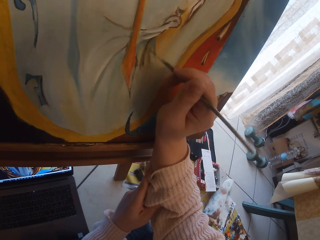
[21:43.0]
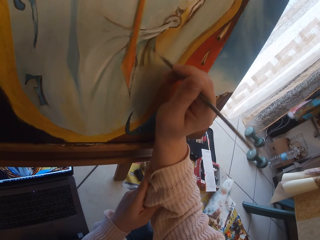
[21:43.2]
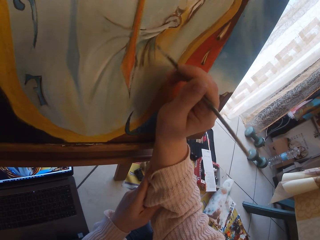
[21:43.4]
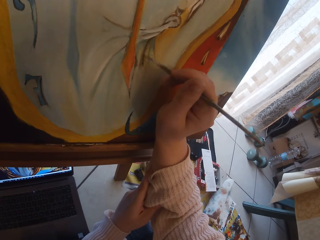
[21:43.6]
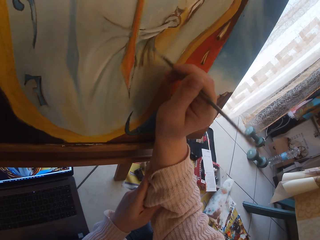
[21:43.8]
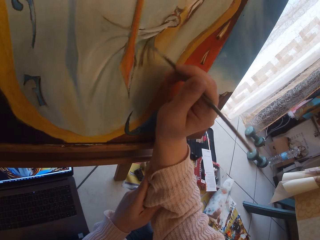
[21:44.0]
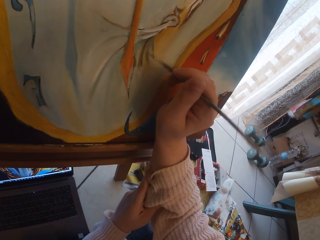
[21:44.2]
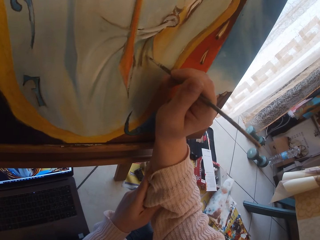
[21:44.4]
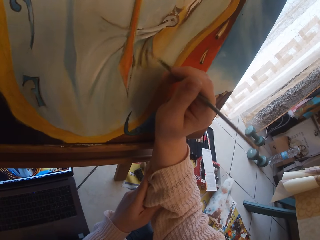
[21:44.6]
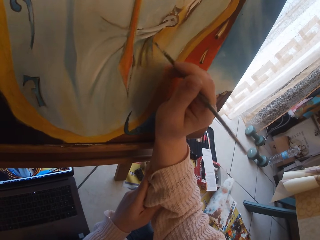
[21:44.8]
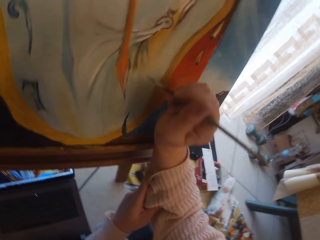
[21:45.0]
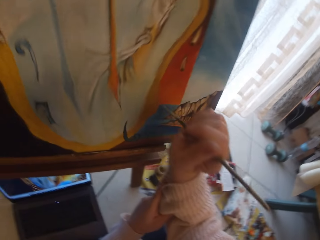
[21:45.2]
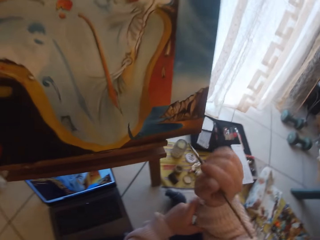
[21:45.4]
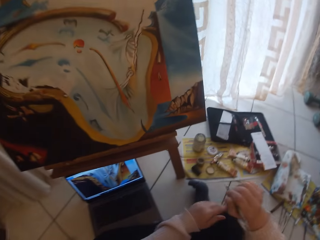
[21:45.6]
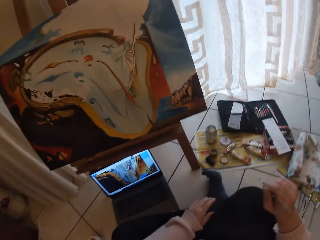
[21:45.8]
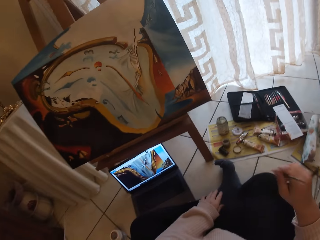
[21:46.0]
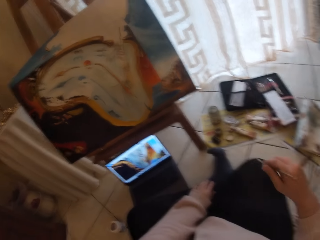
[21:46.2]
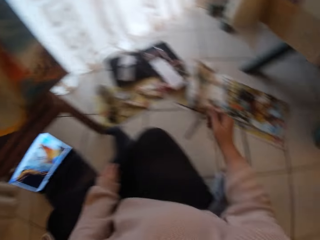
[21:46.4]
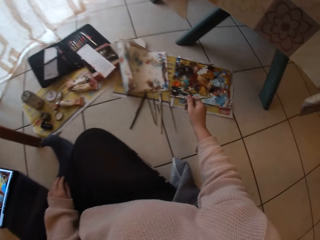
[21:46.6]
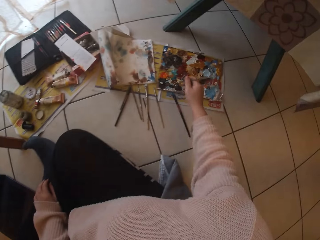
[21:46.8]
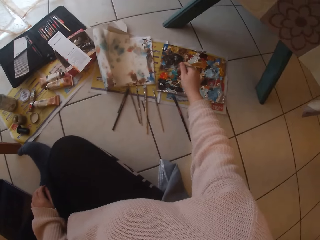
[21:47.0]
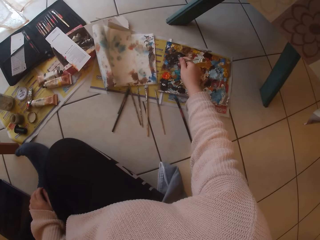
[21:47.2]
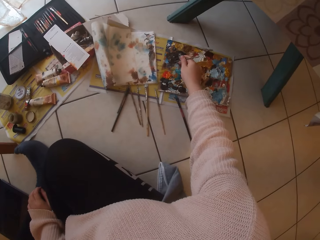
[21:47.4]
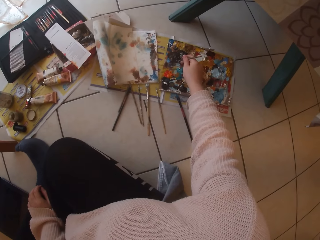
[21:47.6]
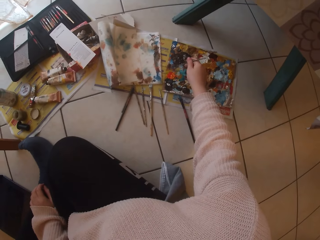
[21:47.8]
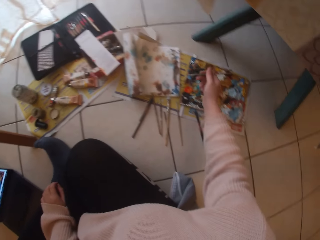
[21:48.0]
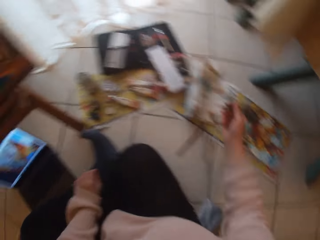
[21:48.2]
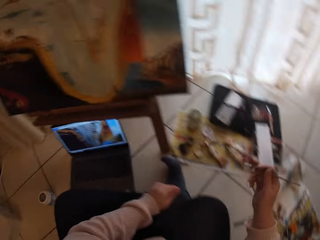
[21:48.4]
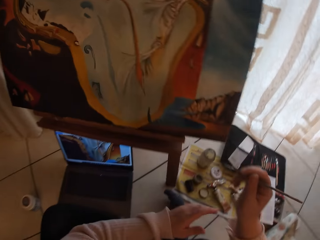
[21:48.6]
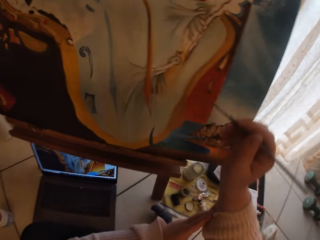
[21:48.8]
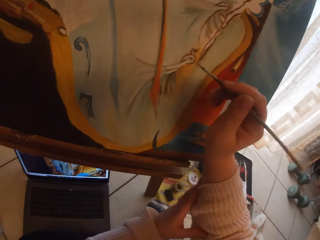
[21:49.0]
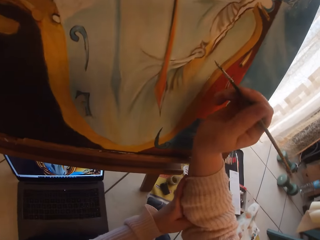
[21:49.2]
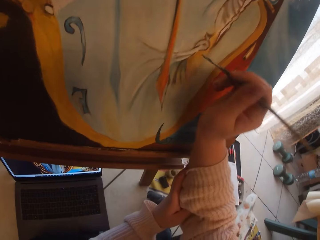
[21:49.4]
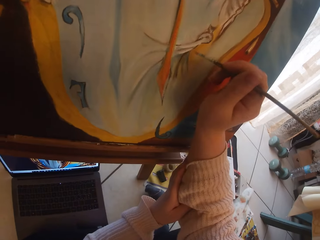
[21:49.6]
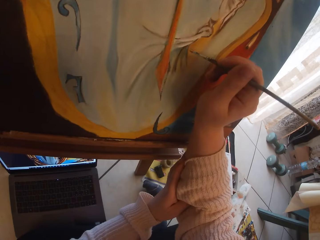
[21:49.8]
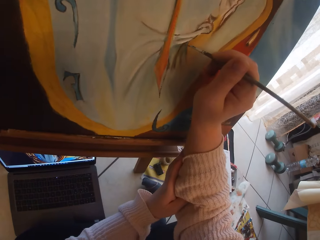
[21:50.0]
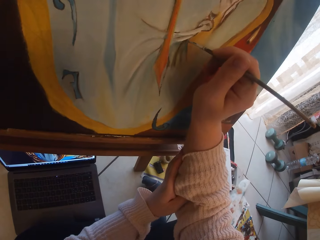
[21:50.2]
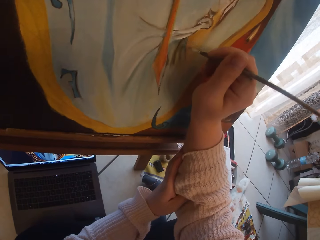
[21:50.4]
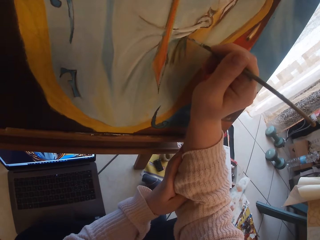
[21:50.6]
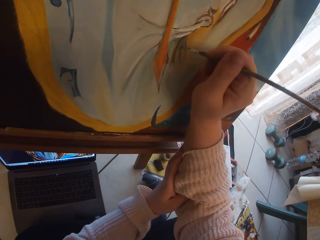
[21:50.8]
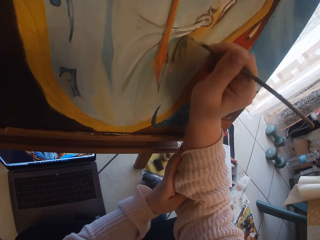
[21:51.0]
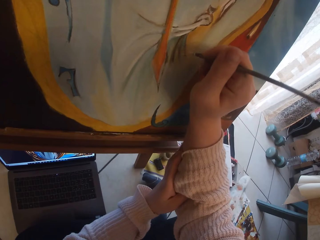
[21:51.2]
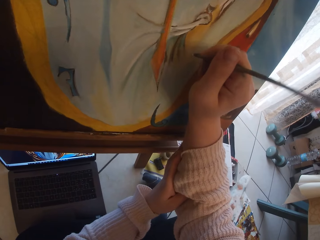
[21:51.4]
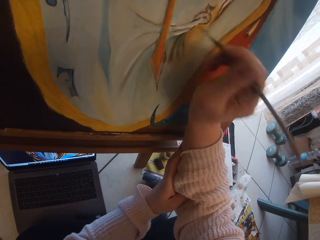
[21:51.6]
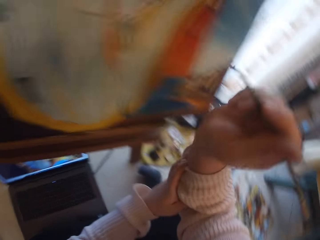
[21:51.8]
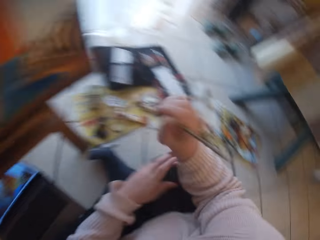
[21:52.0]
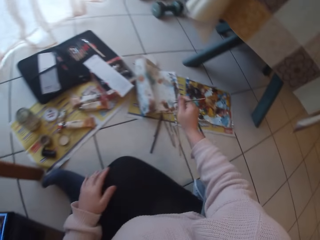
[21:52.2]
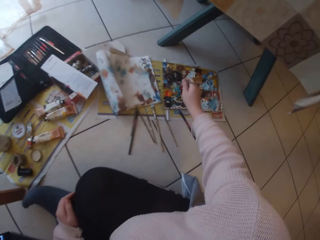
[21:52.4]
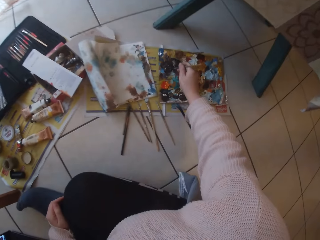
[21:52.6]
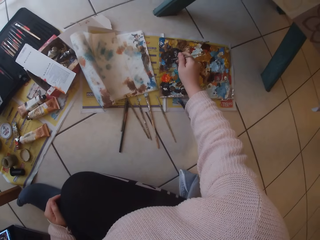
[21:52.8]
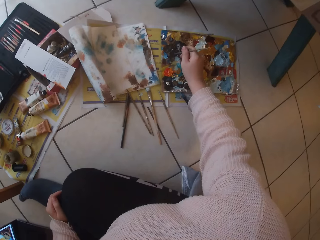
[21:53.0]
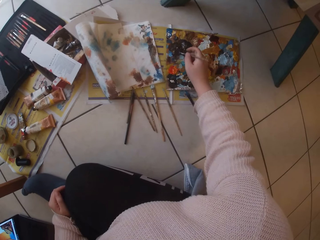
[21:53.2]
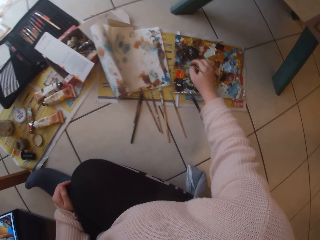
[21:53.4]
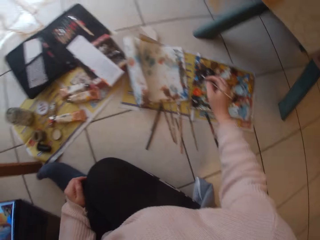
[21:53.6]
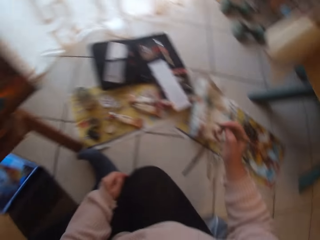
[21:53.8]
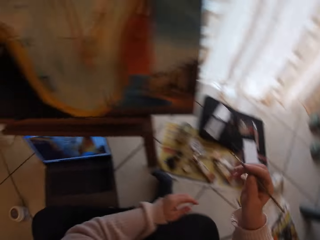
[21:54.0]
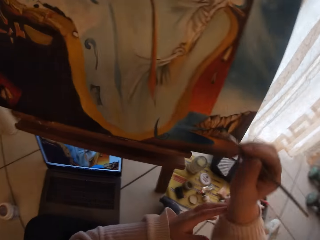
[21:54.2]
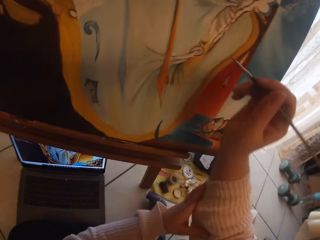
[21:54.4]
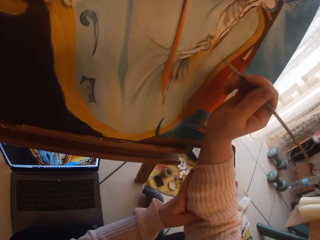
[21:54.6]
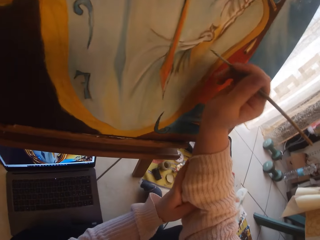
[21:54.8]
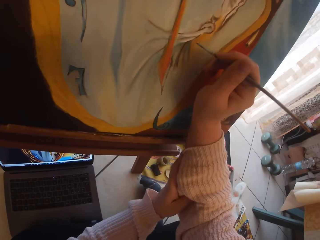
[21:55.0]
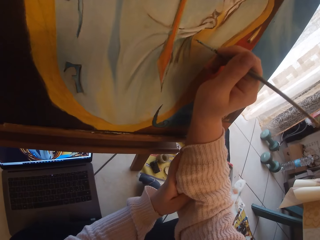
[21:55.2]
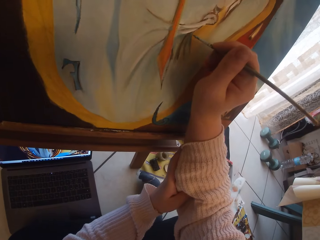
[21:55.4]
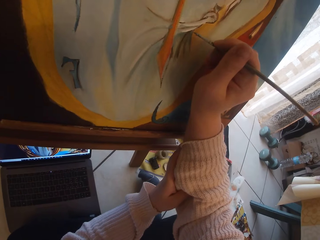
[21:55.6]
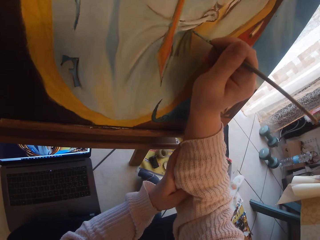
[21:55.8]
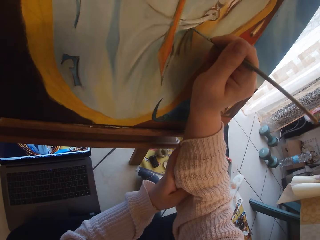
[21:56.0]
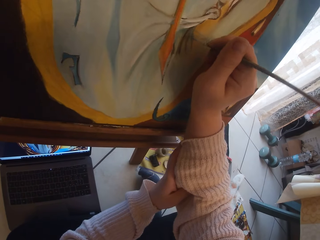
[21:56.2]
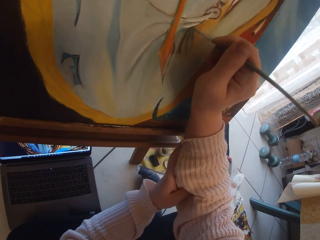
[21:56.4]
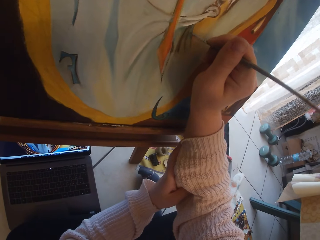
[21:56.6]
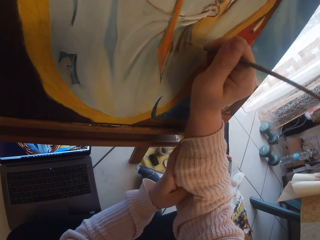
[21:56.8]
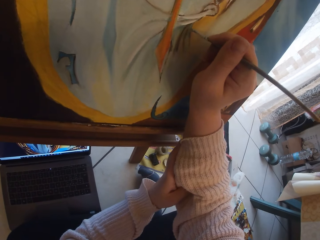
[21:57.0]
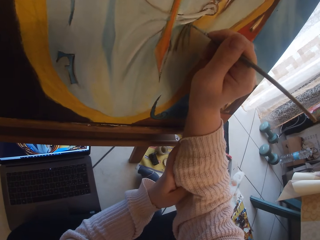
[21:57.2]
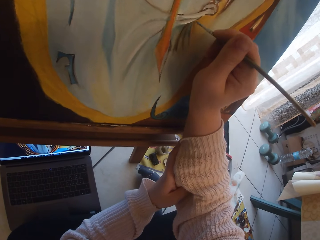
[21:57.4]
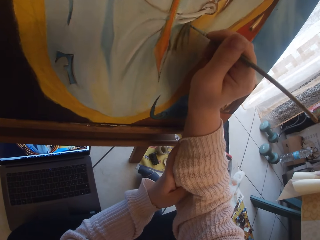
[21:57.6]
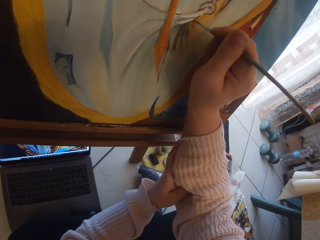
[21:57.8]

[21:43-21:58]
The camera wearer removes the paintbrush from the painting. She holds her leg with her left hand. She scoops paint from the palette on the ground with the paintbrush in her right hand. She holds her right hand with her left hand. She paints the image from the laptop on the ground on the canvas using the paintbrush in her right hand. She removes the paintbrush from the painting. She holds her leg with her left hand. She scoops paint from the palette on the ground with the paintbrush in her right hand. She removes the brush from the paint board. She holds her right hand with her left hand. She paints the image from the laptop on the ground on the canvas using the paintbrush in her right hand.

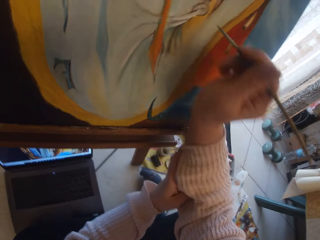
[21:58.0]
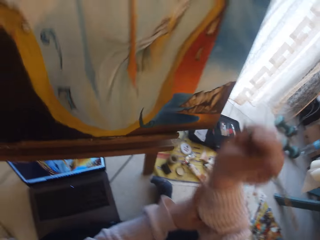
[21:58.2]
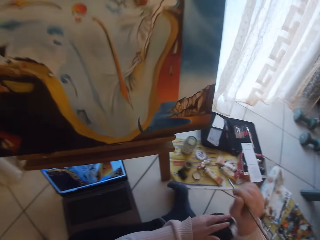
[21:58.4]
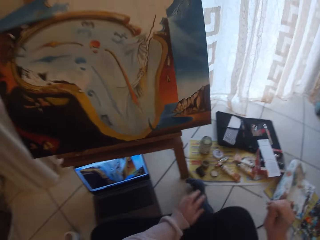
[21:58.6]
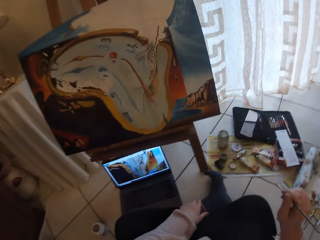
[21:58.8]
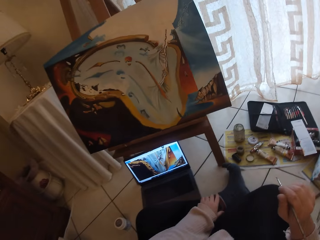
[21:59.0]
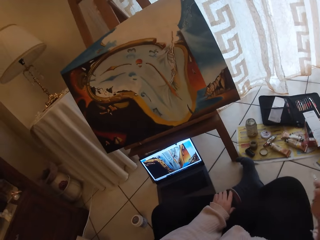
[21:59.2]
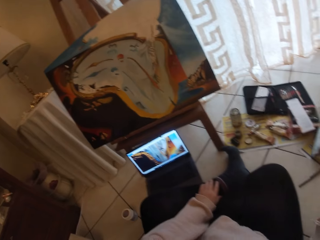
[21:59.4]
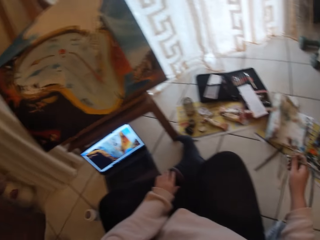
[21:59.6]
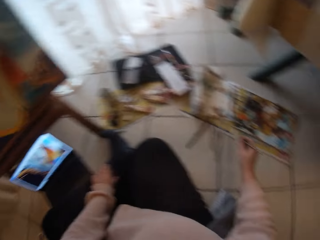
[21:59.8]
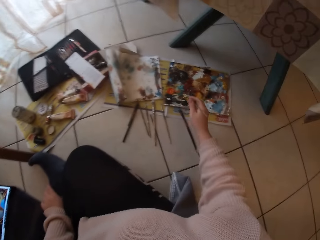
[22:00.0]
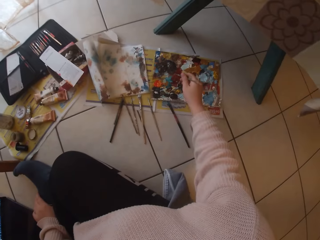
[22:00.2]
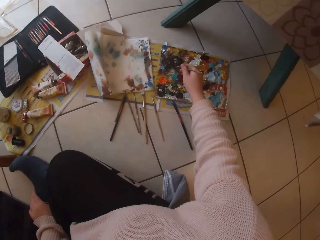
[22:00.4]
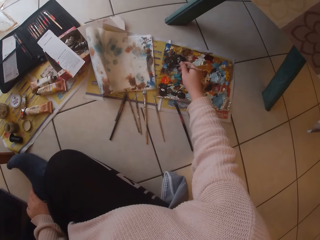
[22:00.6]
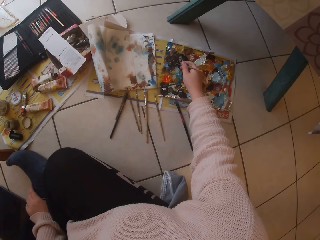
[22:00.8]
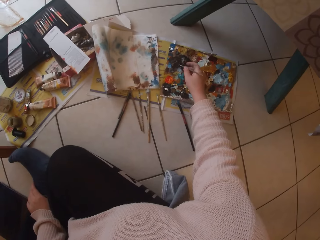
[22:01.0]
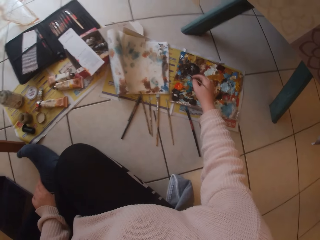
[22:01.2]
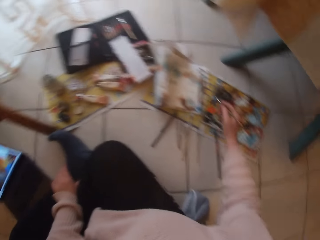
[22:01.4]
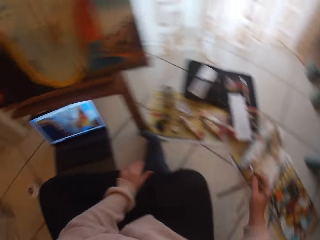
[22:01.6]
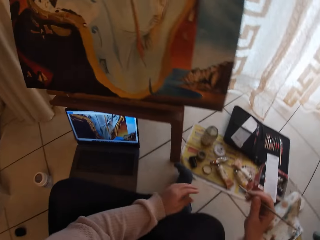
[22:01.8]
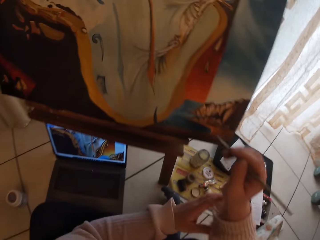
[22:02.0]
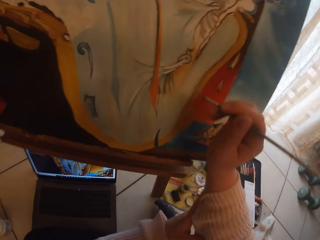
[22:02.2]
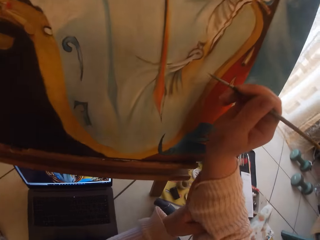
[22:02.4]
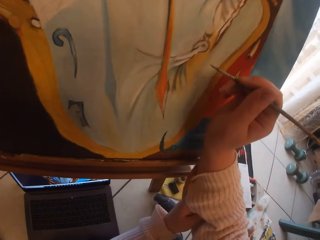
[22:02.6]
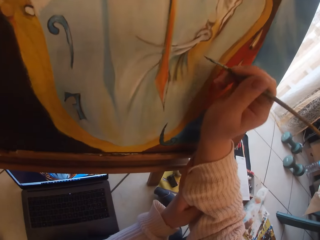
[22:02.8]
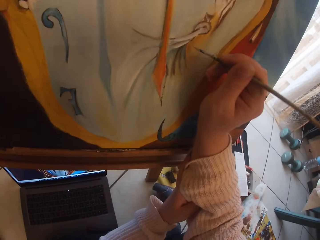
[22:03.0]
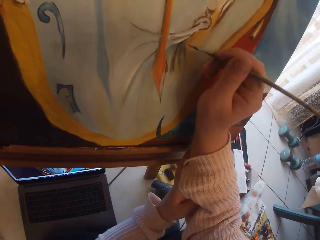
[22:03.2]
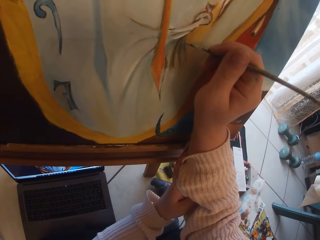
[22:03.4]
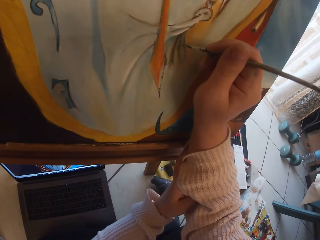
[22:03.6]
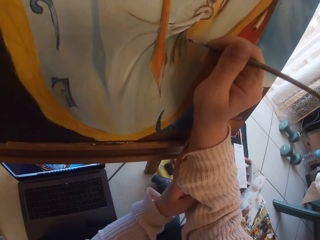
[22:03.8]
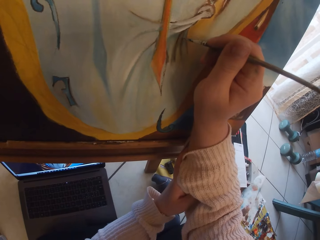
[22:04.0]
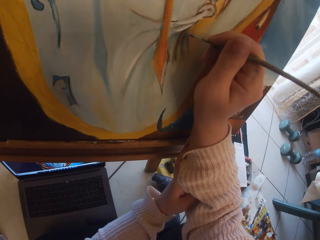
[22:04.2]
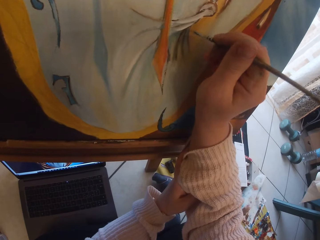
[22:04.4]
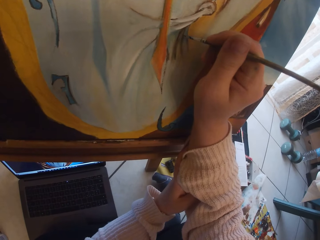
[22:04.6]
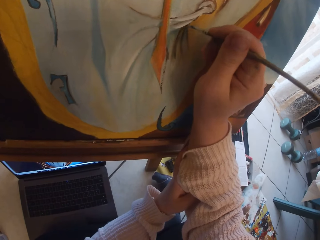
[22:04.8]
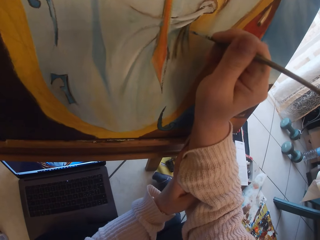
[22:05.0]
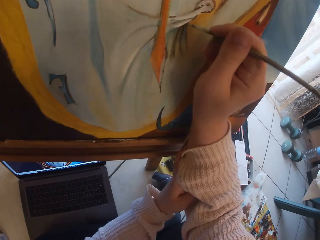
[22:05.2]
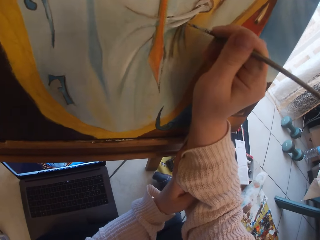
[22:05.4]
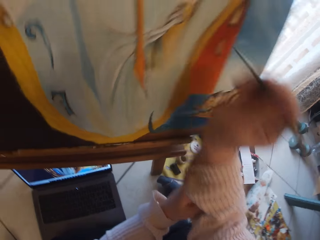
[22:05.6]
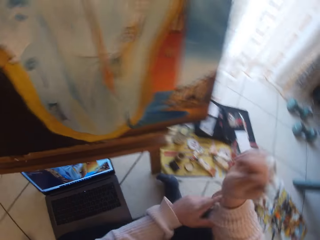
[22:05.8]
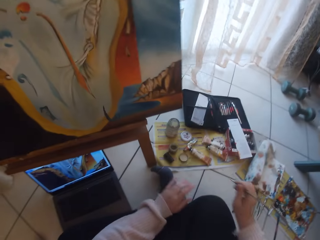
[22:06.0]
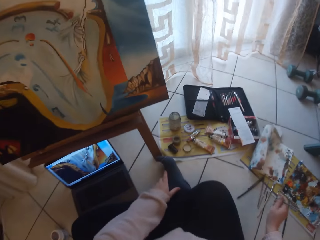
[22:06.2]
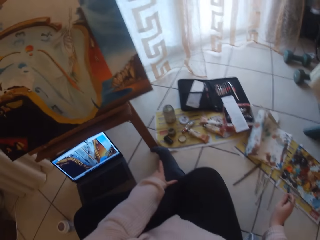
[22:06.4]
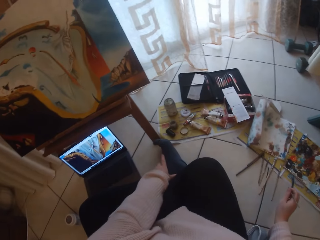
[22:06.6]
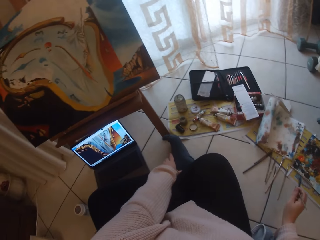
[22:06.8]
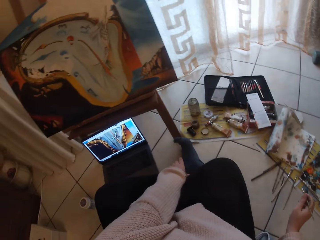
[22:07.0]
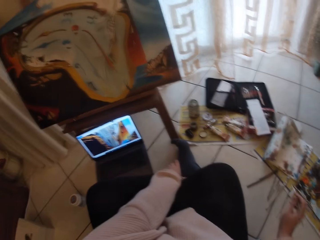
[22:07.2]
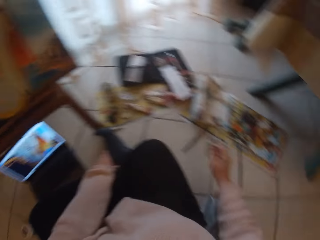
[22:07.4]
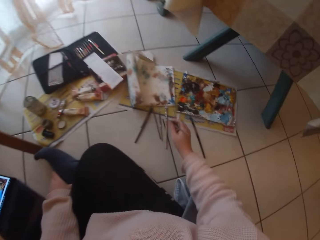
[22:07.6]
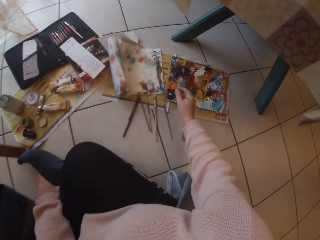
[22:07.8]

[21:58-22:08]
The camera wearer removes the paintbrush from the painting. She holds her leg with her left hand. She scoops paint from the palette on the ground with the paintbrush in her right hand. She holds her right hand with her left hand. She paints the image from the laptop on the ground on canvas using the paintbrush in her right hand. She holds her leg with her left hand.
